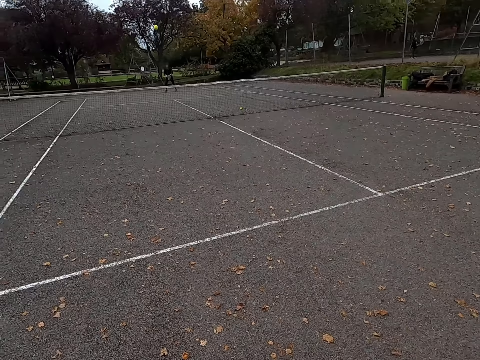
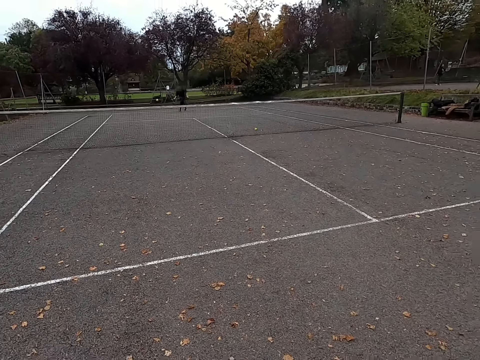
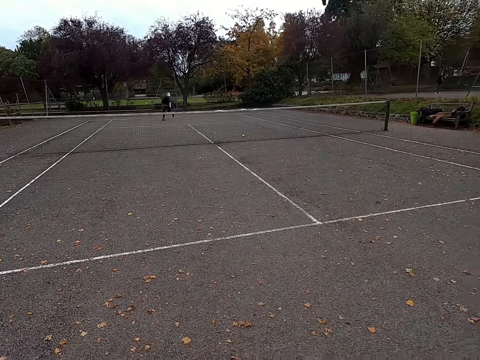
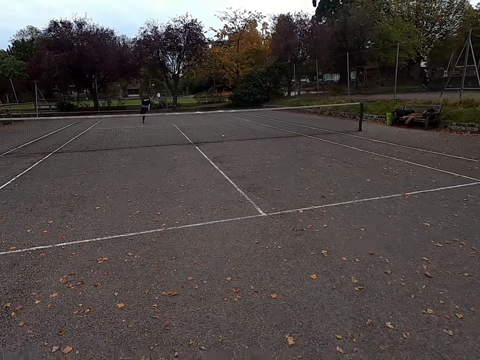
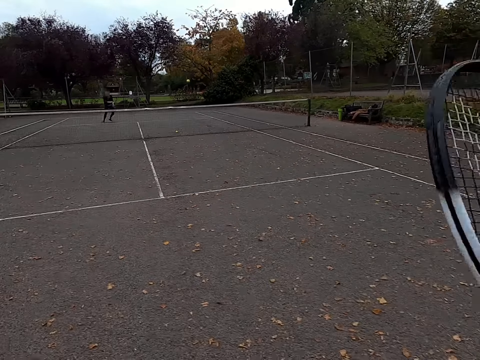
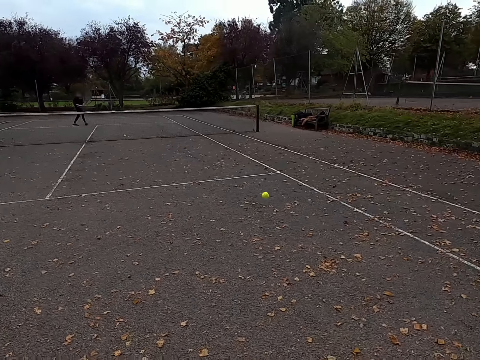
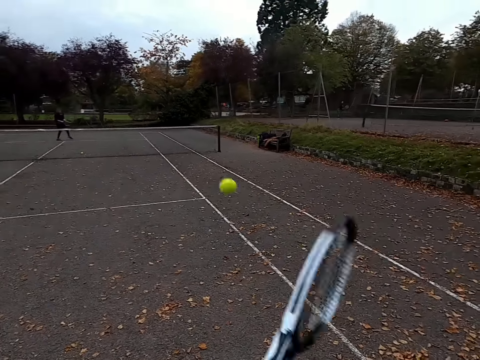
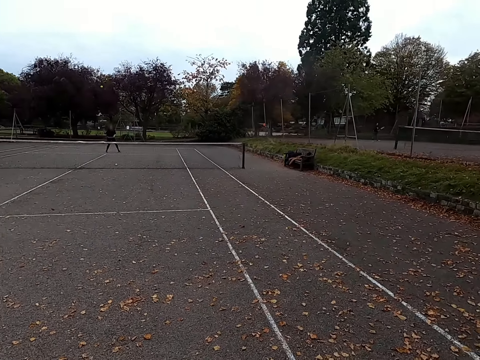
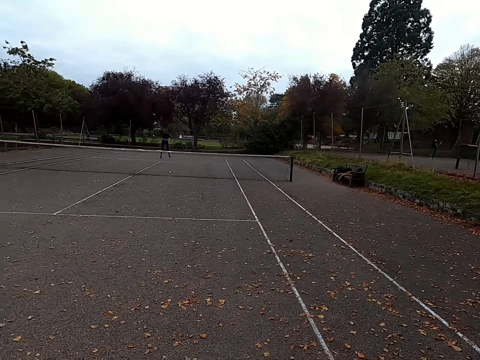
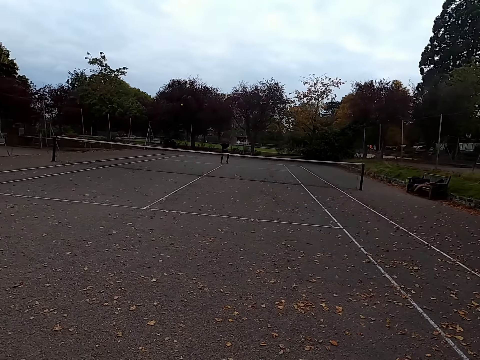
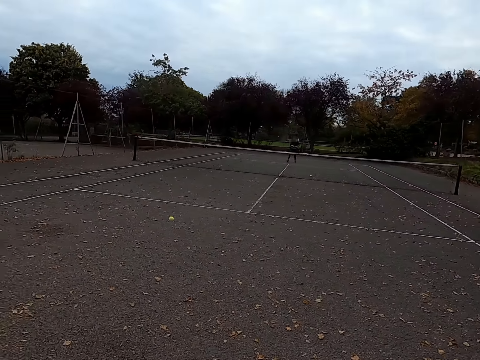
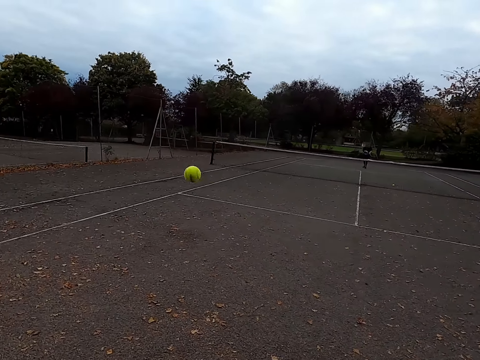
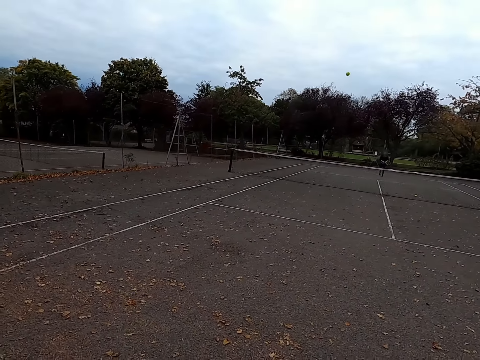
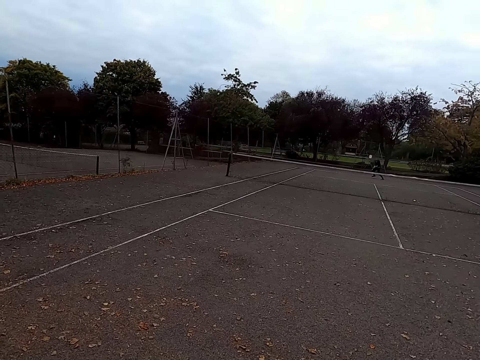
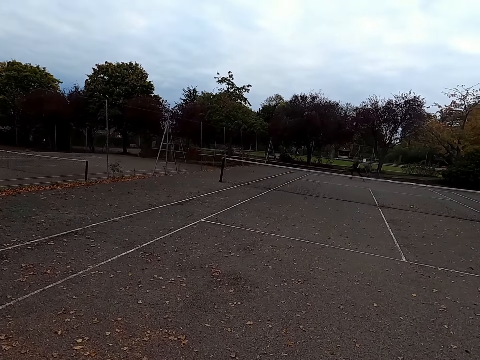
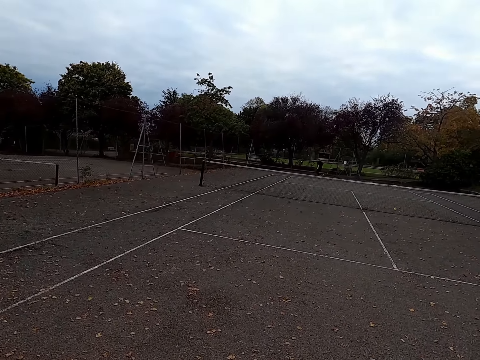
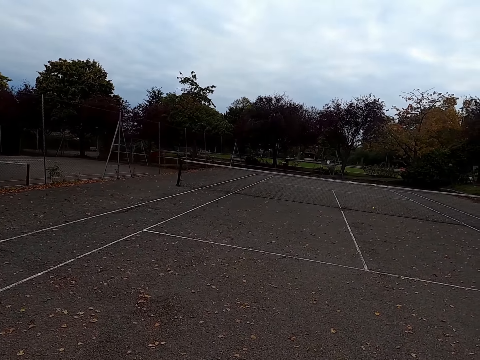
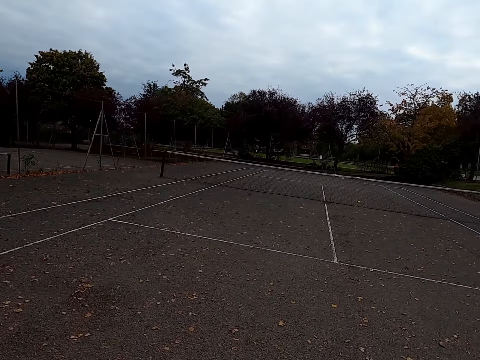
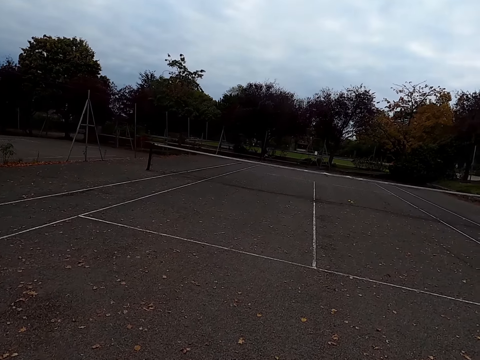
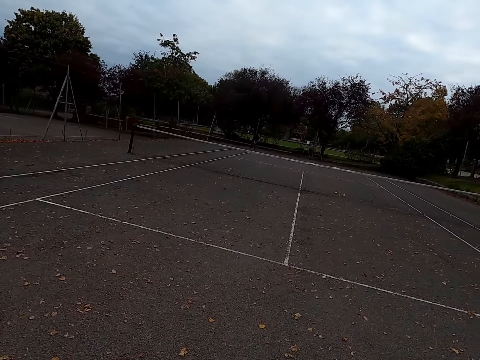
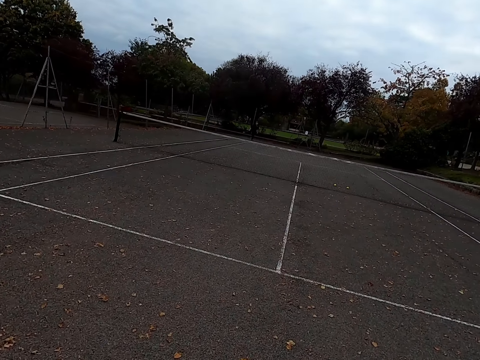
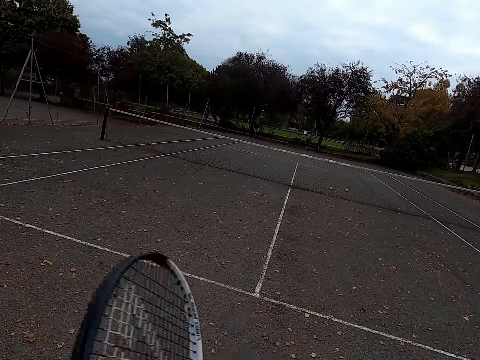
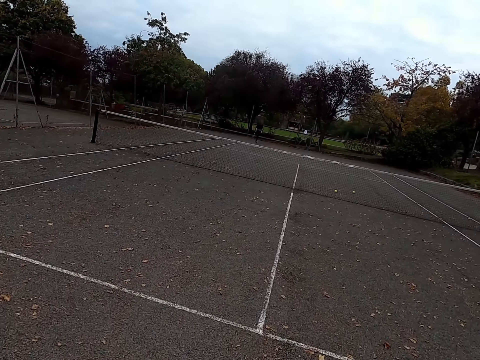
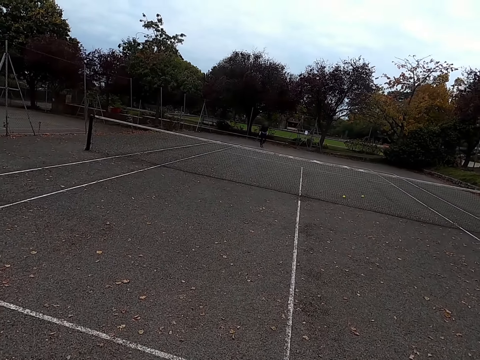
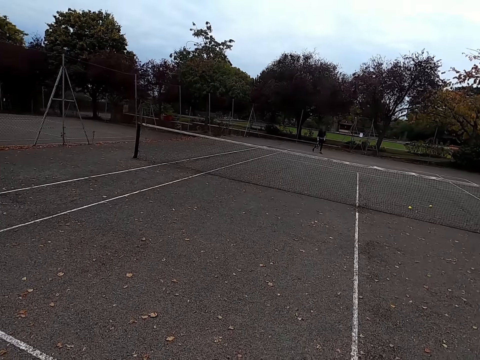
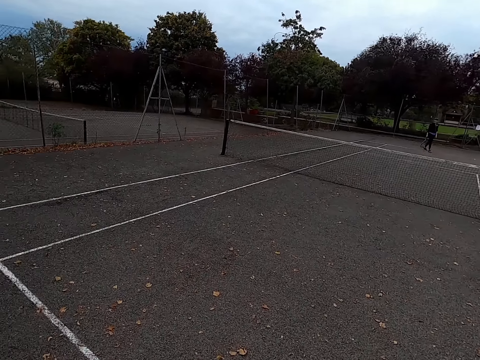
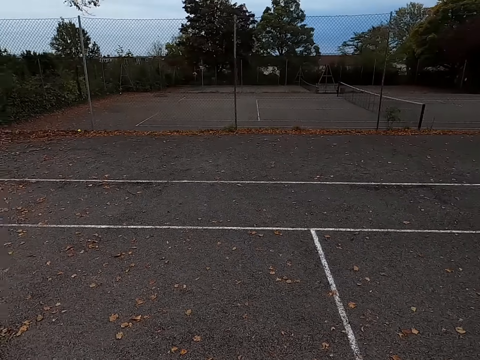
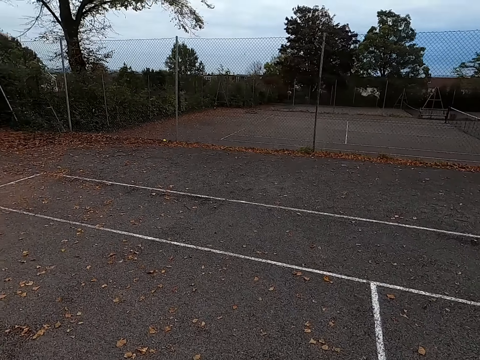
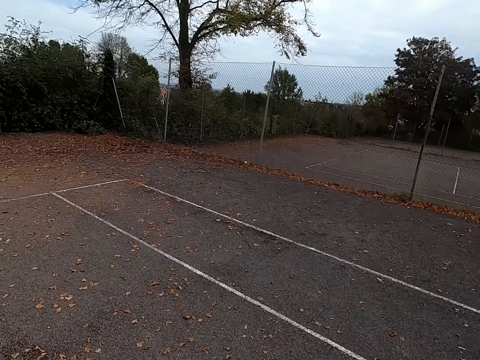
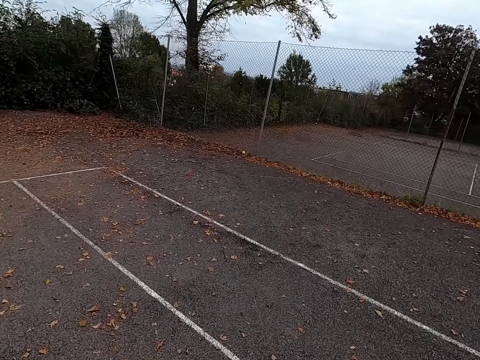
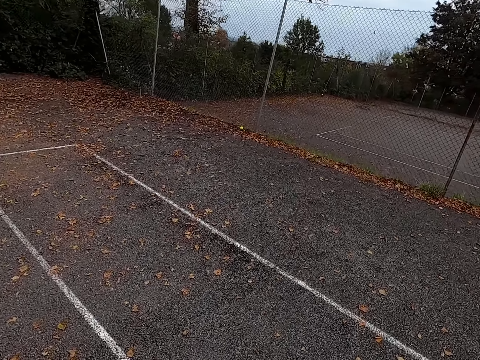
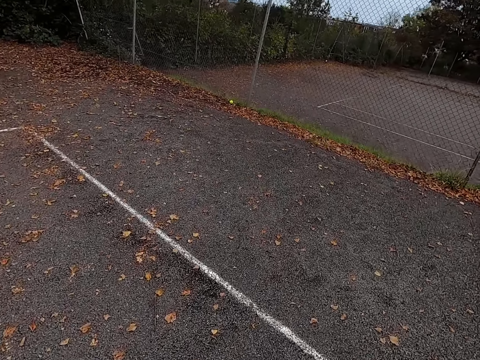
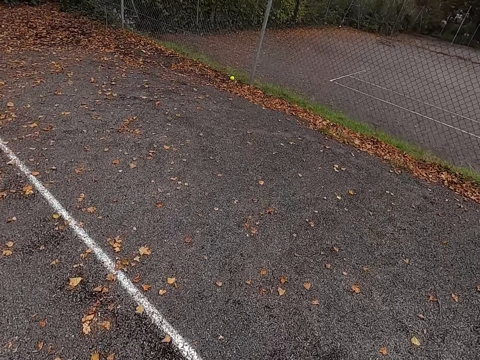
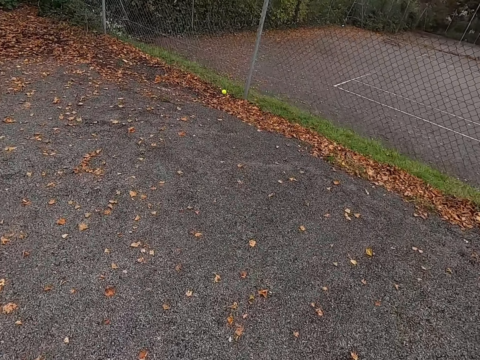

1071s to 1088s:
The camera wearer hits the tennis ball with a racquet. A woman hits the tennis ball with a racquet. The camera wearer hits the tennis ball with the racquet. The woman hits the tennis ball with the racquet. The camera wearer hits the tennis ball with the racquet. They walk around the tennis court.

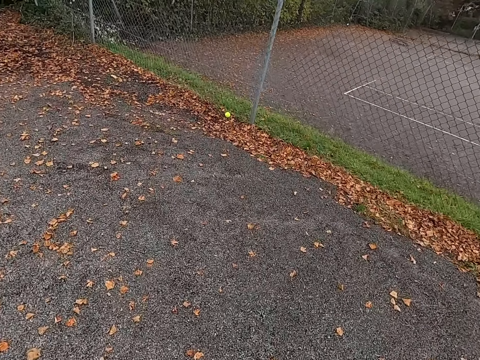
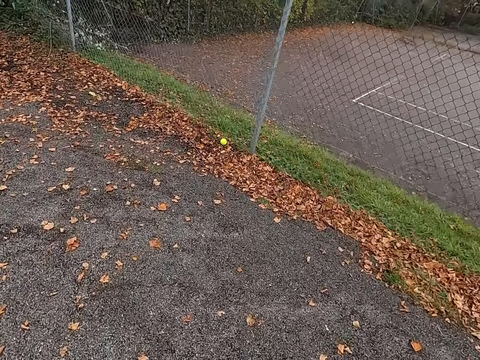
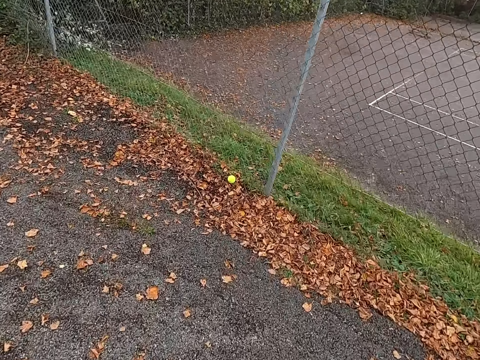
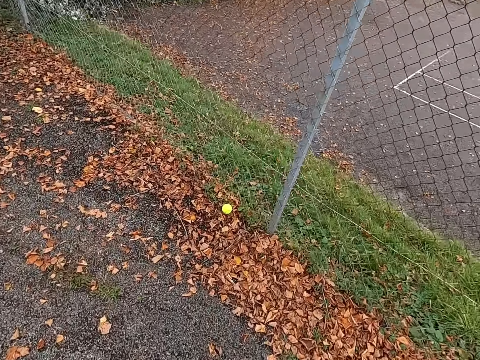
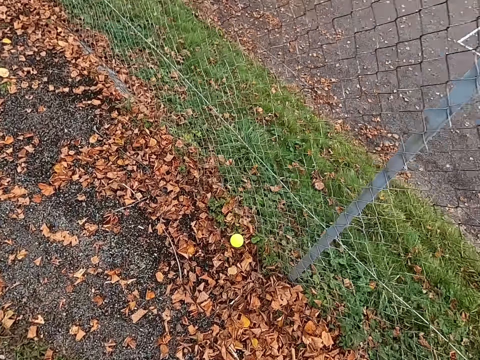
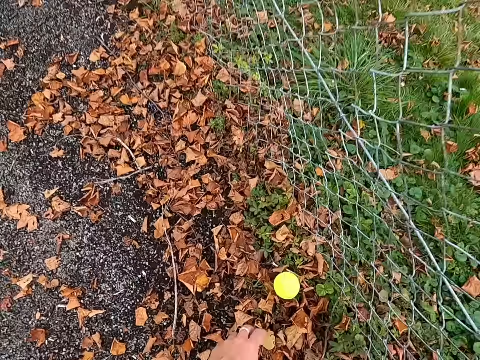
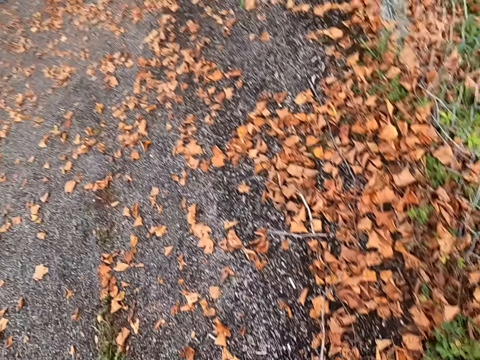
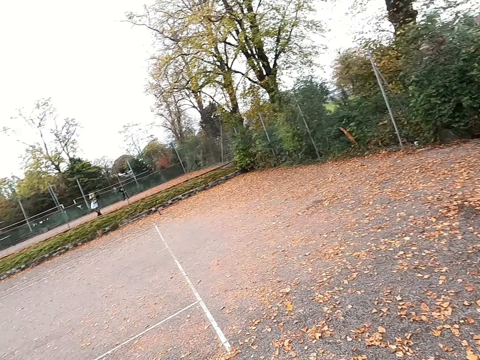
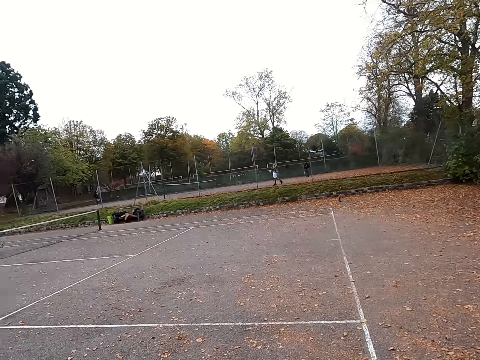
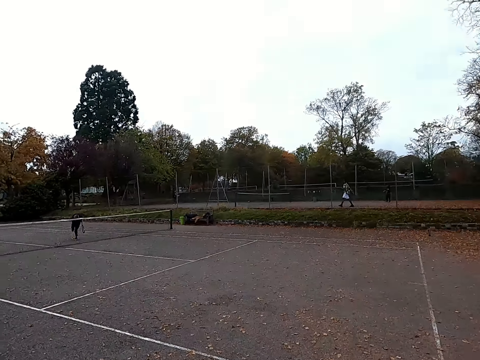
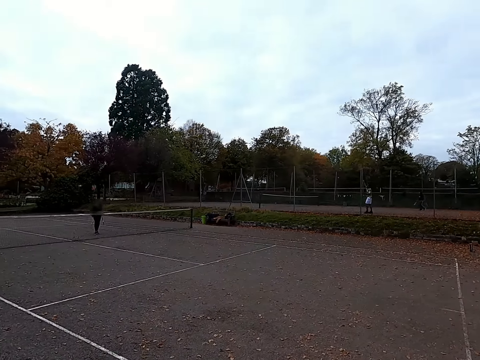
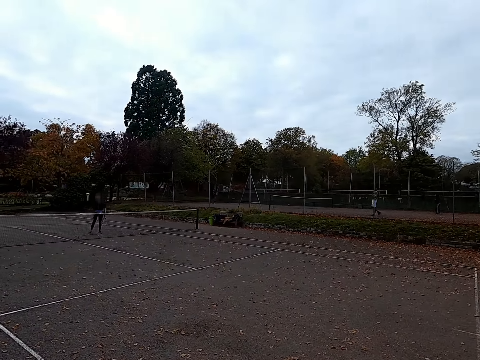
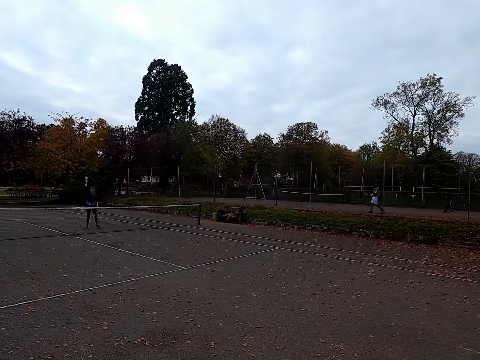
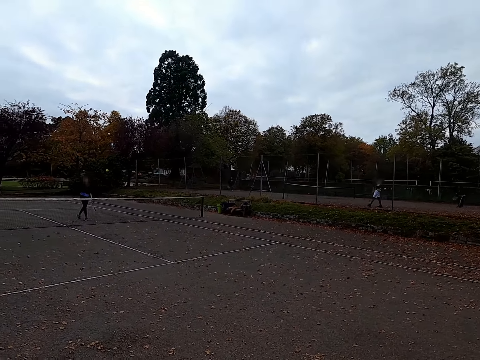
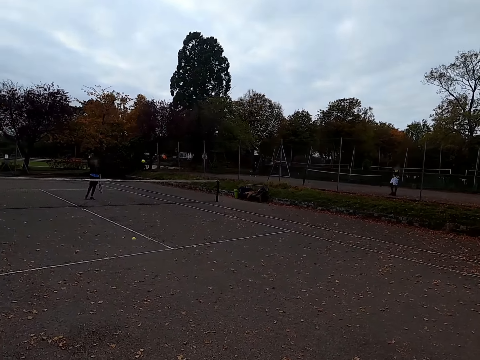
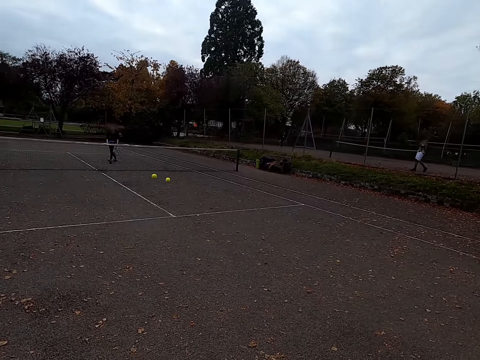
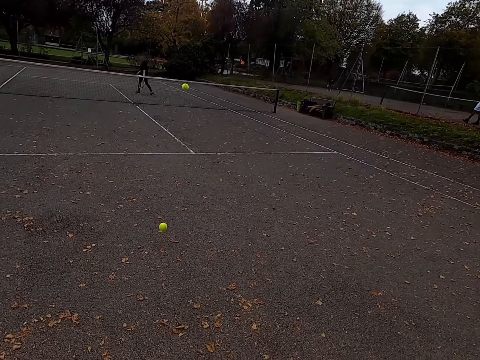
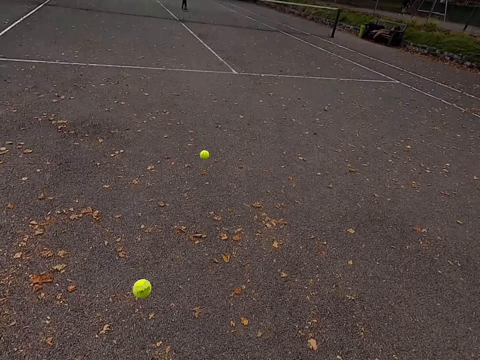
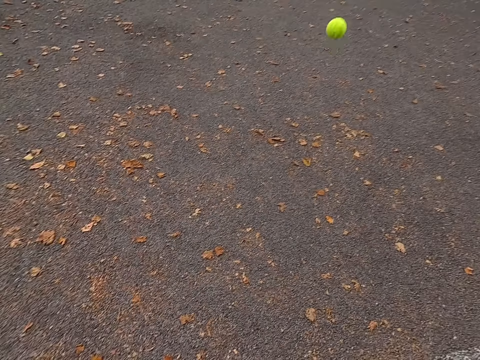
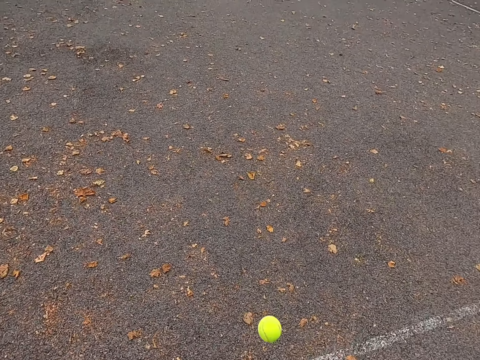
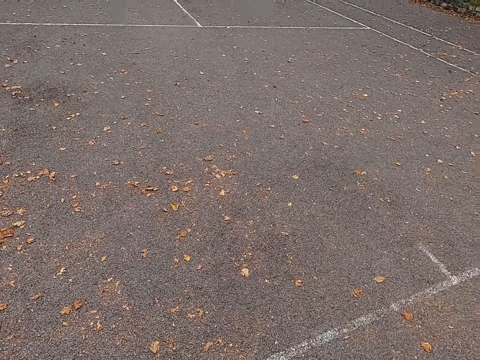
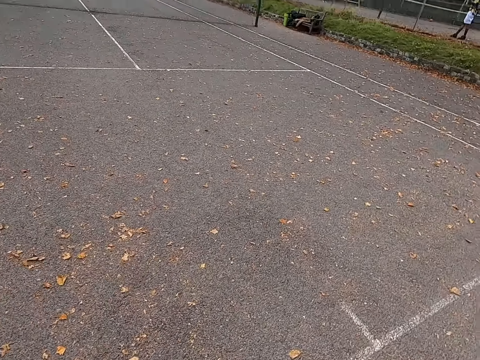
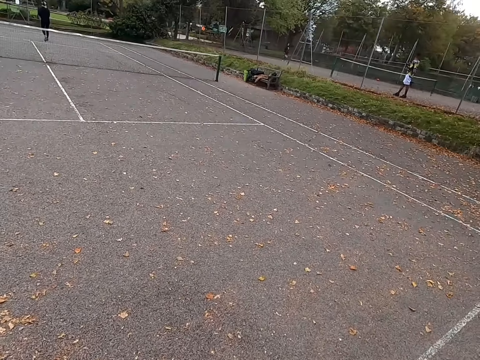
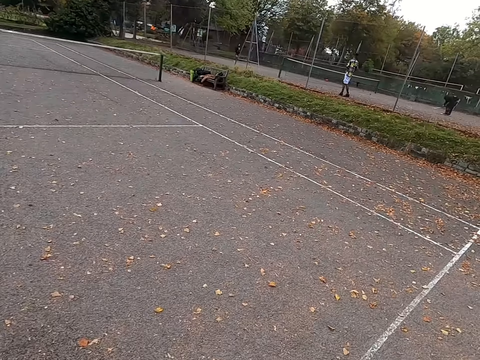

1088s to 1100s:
The camera wearer picks up the tennis ball. They walk around the tennis court. A woman throws the tennis balls.
